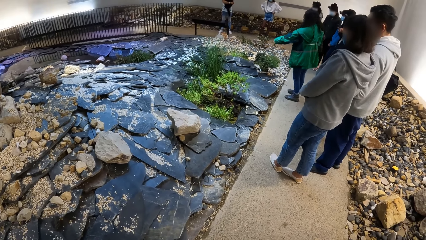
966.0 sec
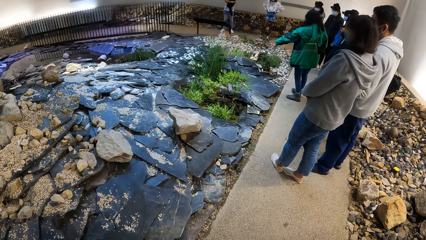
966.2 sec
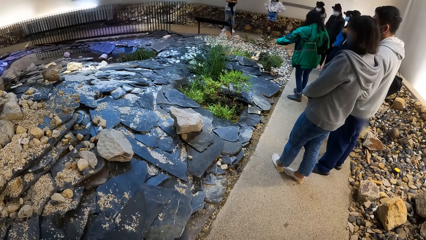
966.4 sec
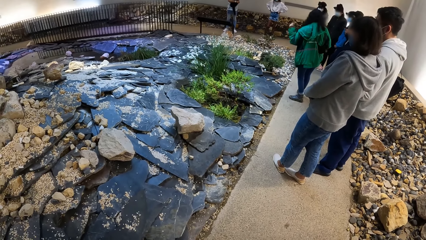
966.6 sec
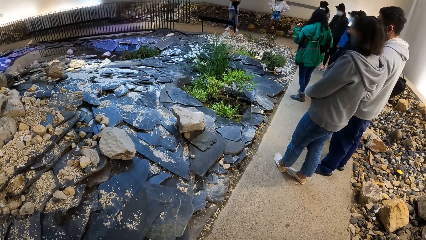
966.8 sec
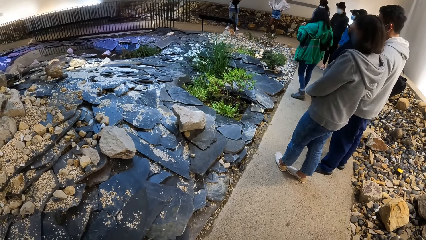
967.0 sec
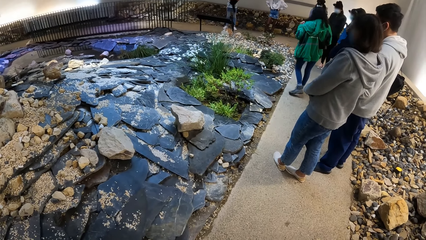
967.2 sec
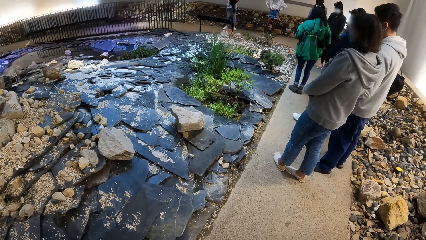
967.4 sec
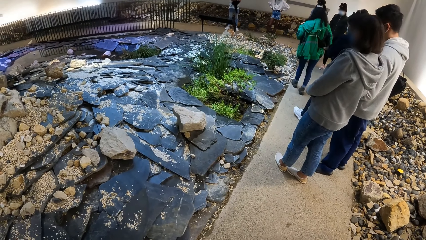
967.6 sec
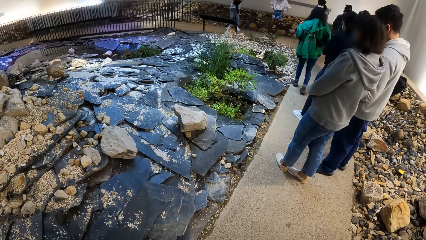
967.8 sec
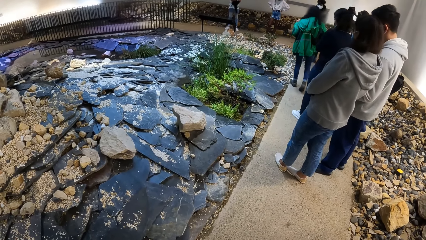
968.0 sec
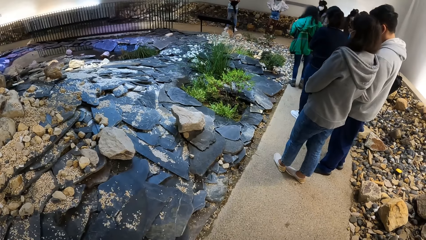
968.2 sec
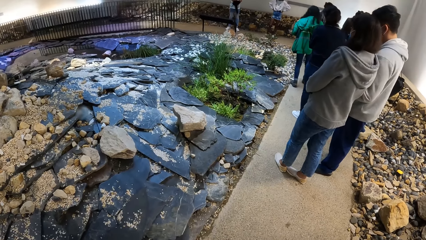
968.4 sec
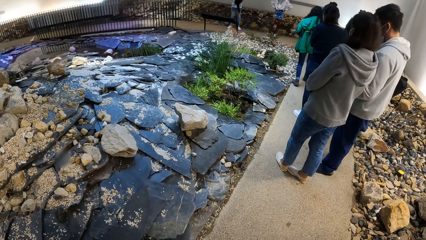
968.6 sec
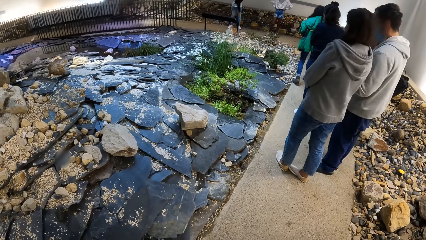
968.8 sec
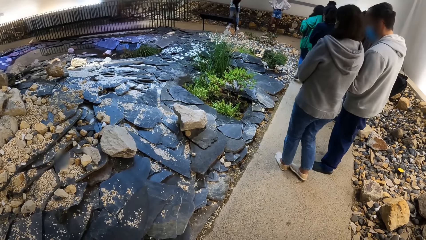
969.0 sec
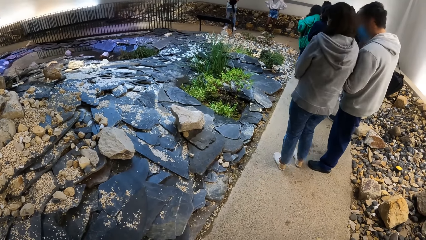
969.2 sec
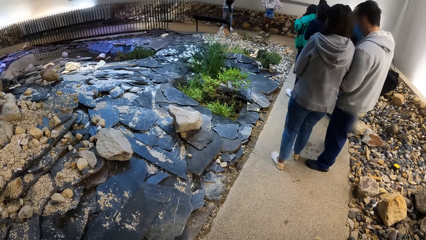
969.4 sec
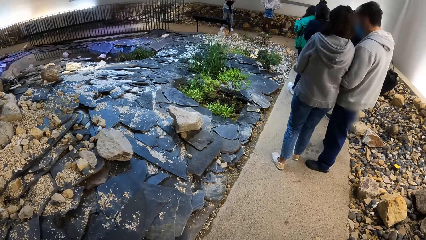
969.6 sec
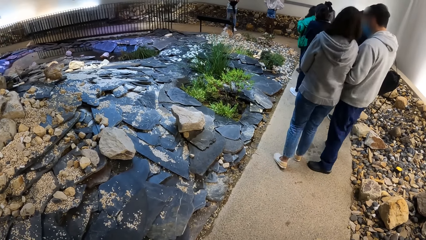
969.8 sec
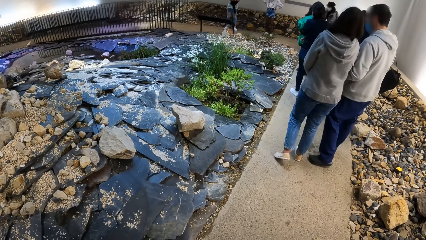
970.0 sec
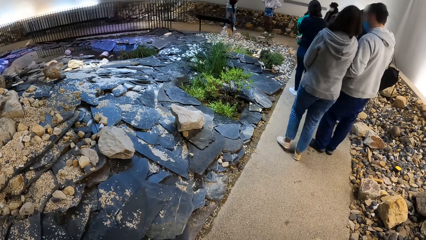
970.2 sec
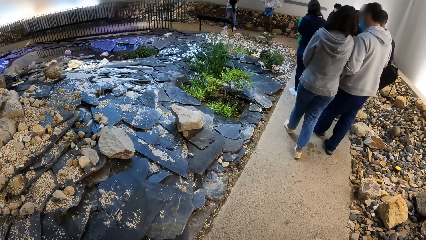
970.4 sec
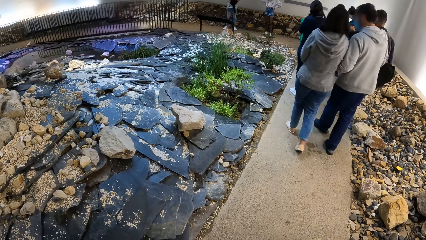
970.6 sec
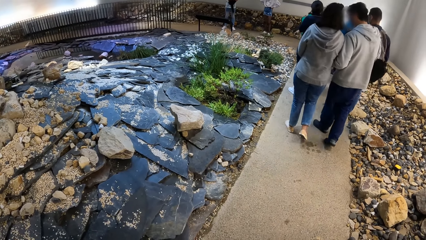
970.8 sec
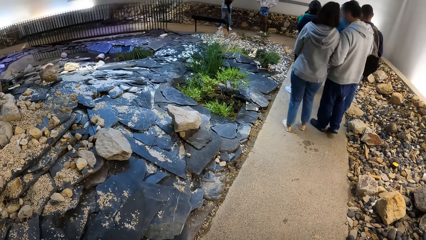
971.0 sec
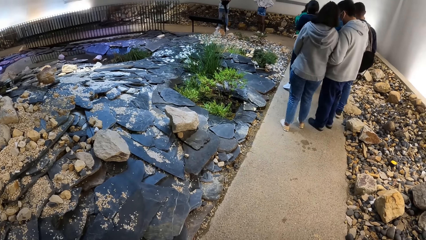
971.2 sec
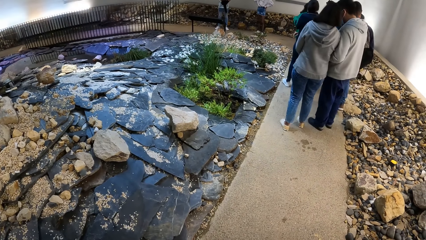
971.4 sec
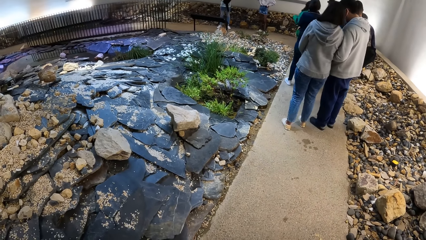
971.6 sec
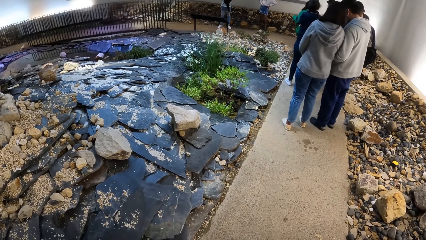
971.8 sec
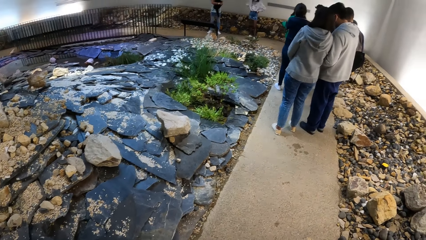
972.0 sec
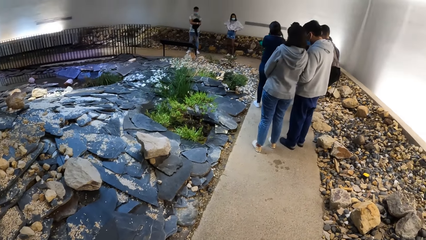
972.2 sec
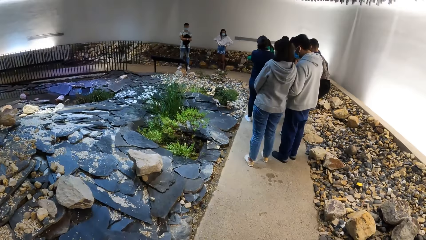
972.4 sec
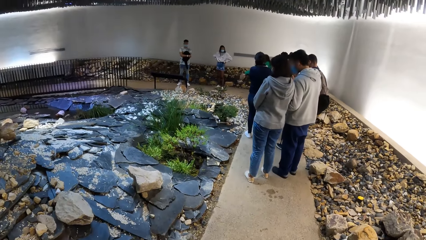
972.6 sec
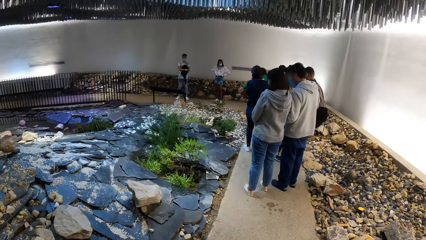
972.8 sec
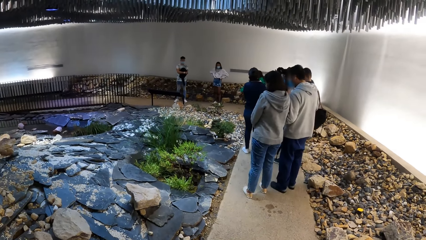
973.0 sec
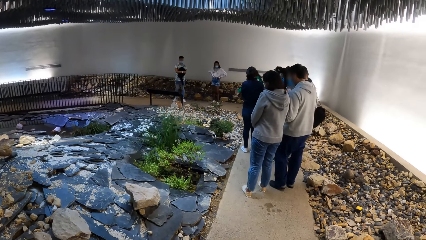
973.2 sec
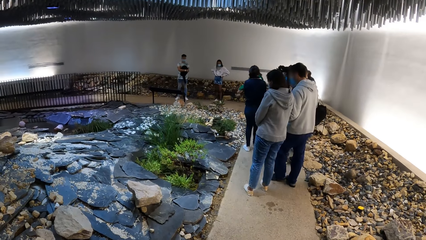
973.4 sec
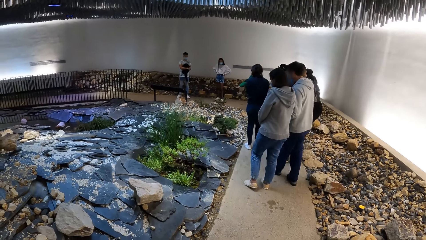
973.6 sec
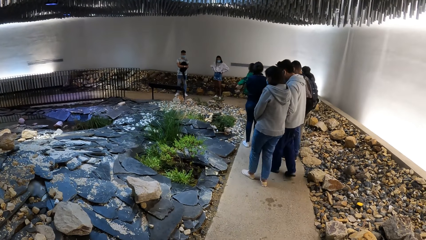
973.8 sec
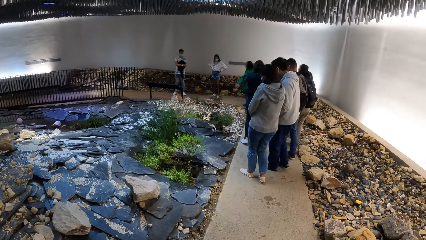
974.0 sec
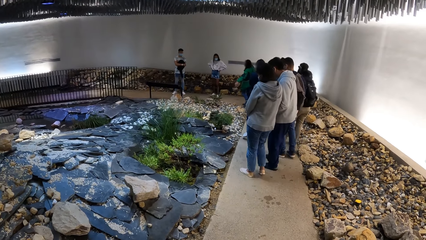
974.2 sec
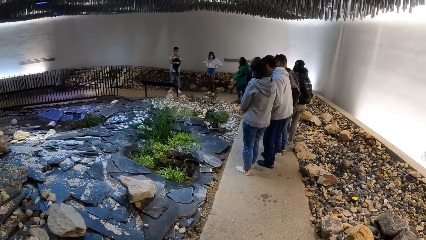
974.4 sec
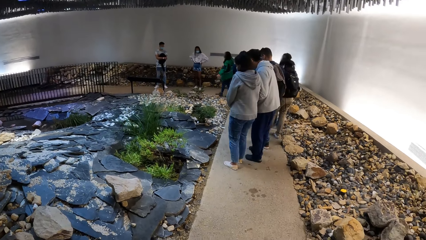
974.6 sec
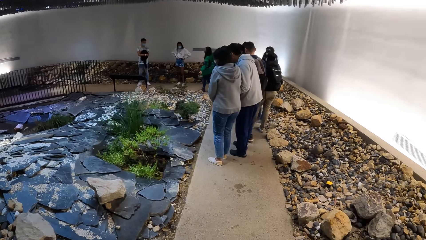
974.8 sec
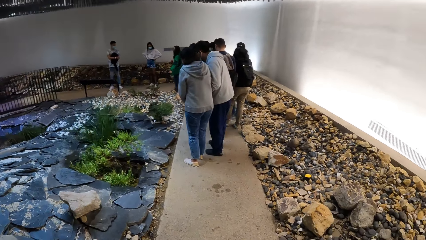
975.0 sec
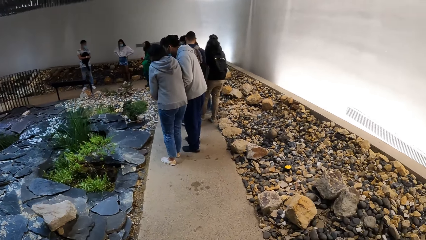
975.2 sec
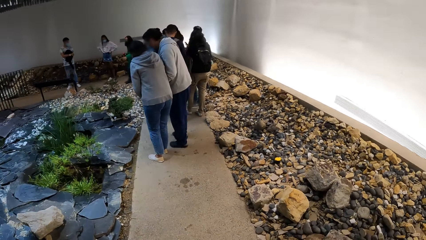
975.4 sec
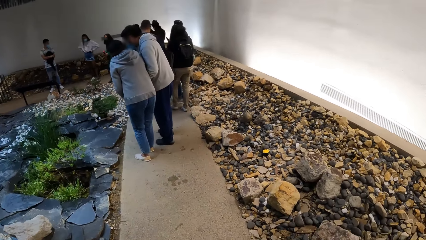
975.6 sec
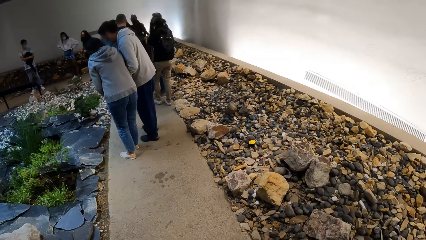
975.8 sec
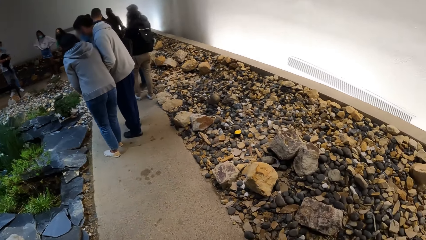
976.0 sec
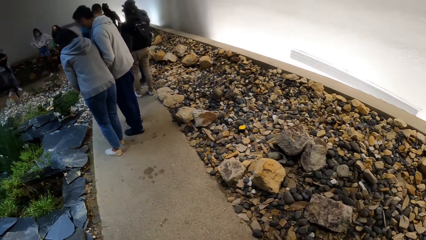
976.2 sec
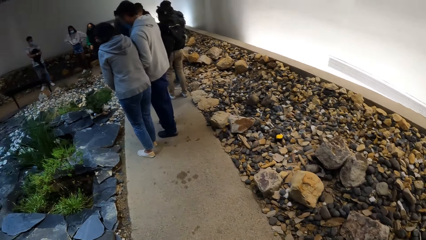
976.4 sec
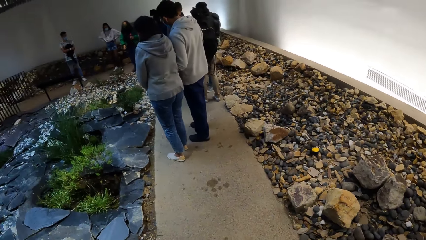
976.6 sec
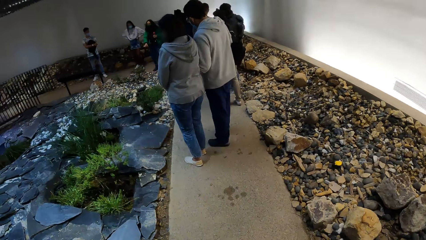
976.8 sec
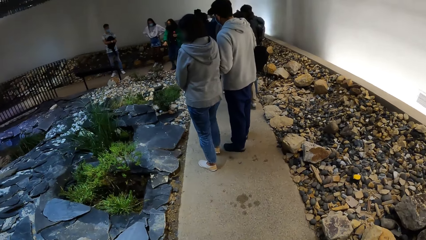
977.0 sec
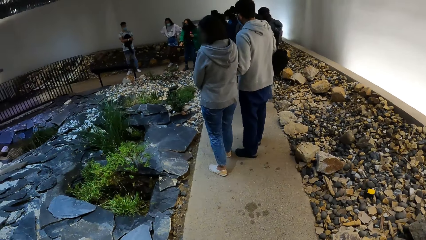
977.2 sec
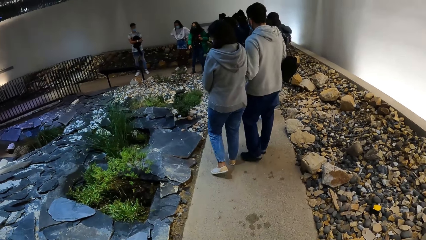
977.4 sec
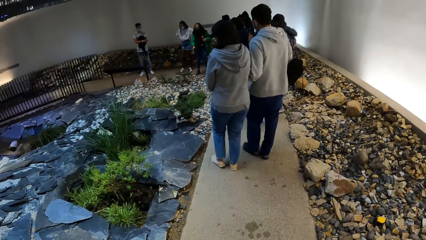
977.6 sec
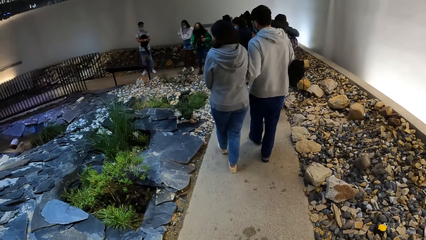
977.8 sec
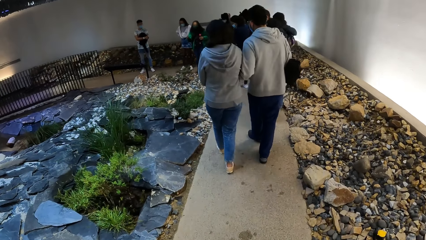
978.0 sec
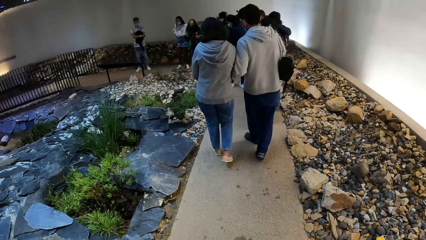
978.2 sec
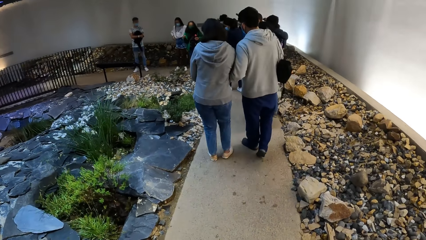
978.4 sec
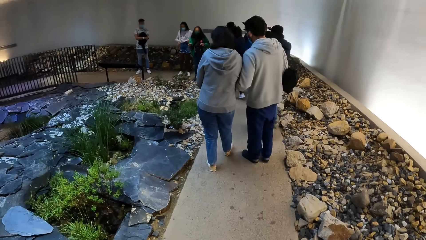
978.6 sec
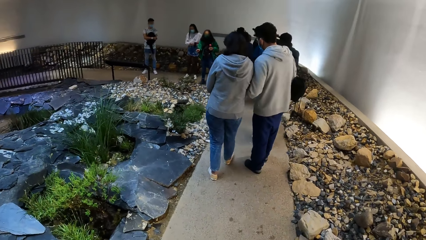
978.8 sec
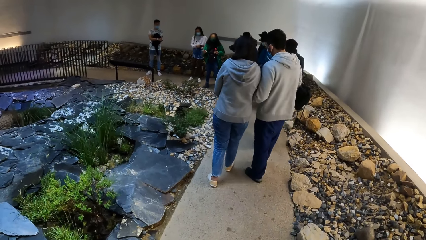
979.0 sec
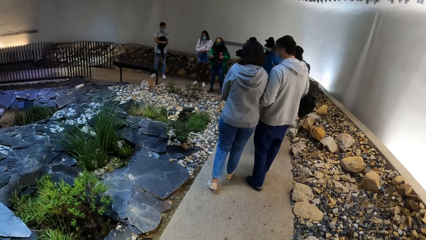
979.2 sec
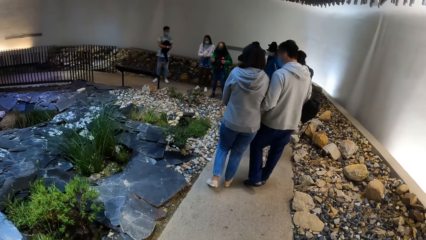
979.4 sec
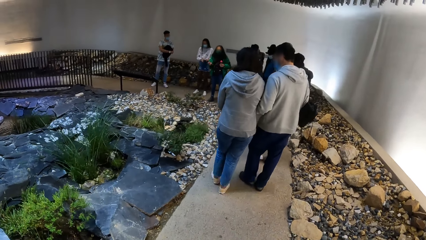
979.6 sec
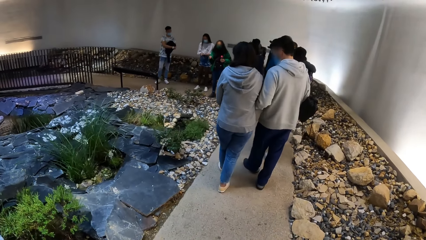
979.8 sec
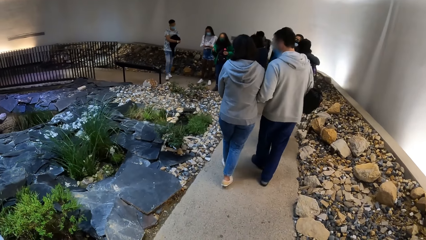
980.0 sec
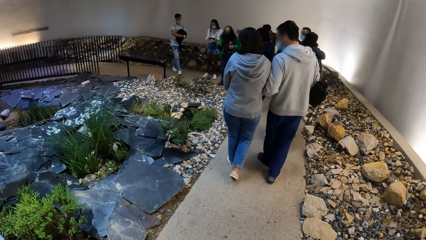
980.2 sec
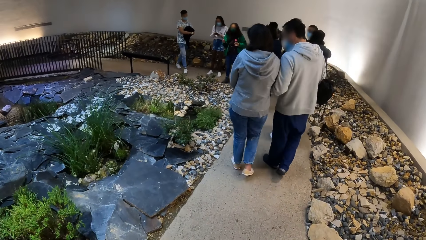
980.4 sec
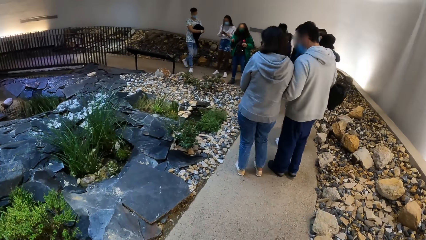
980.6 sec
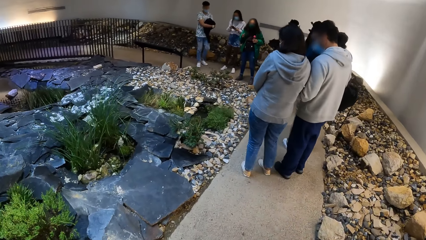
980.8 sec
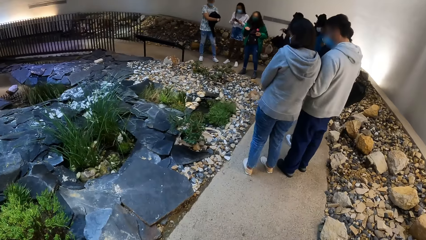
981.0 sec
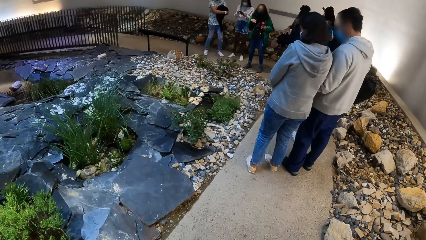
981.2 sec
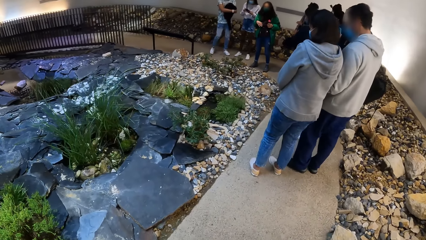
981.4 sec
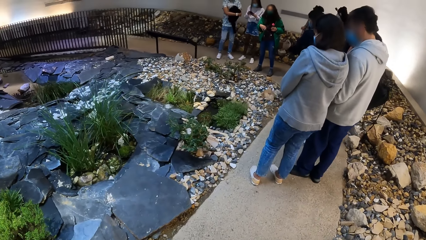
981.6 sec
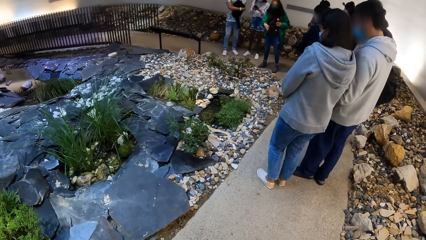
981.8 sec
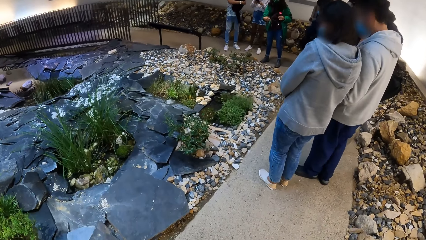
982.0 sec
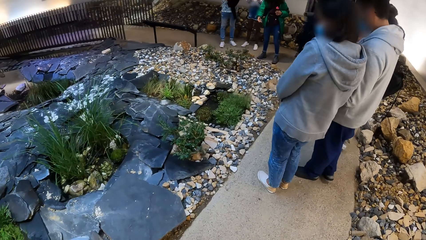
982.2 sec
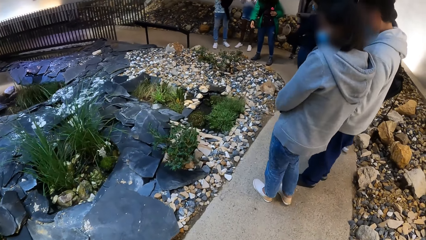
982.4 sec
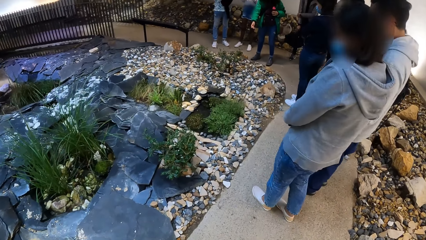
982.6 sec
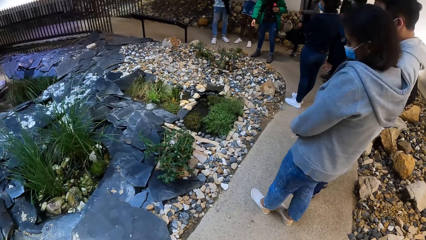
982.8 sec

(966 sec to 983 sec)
A woman walks on the pathway. Another woman walks on the pathway. Another woman walks on the pathway. A man walks on the pathway. The camera wearer walks in the house. Another man walks on the pathway.
